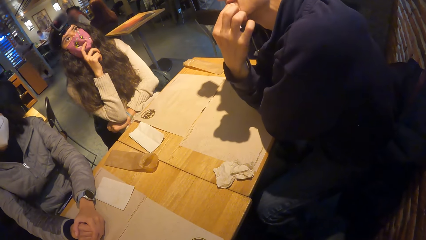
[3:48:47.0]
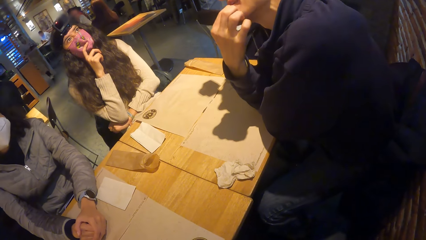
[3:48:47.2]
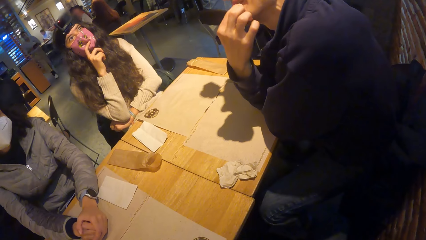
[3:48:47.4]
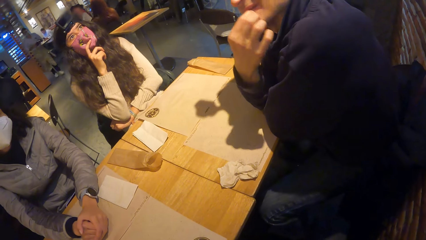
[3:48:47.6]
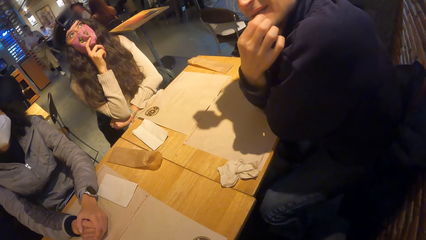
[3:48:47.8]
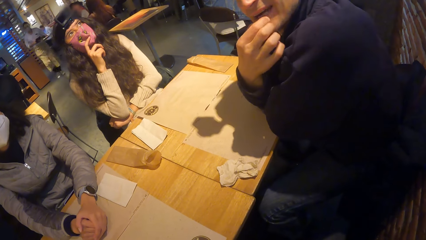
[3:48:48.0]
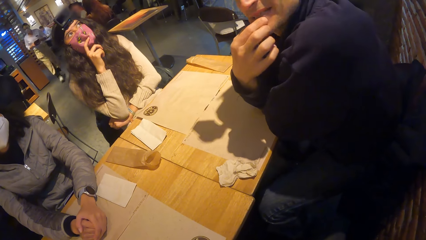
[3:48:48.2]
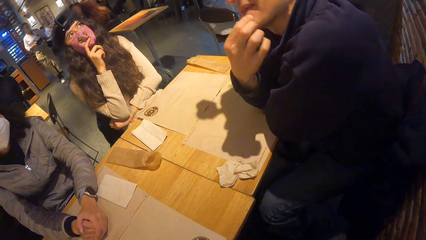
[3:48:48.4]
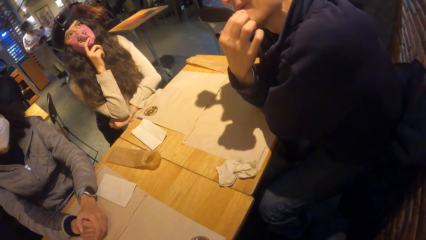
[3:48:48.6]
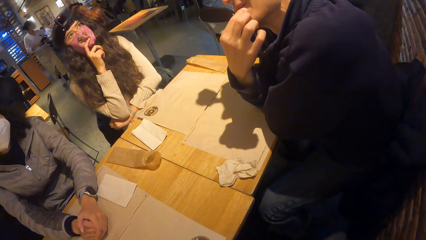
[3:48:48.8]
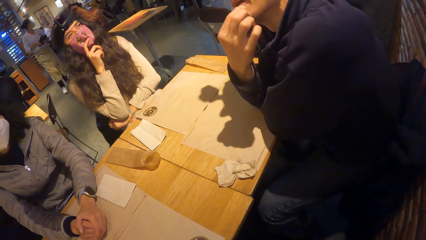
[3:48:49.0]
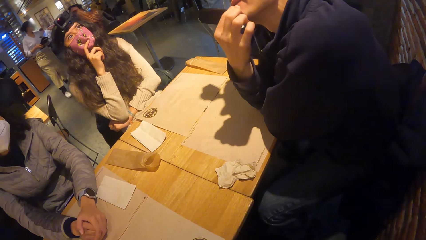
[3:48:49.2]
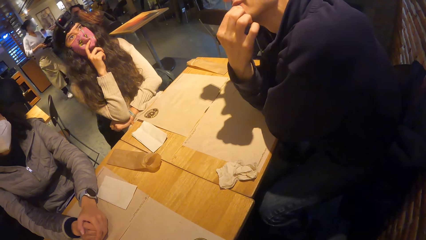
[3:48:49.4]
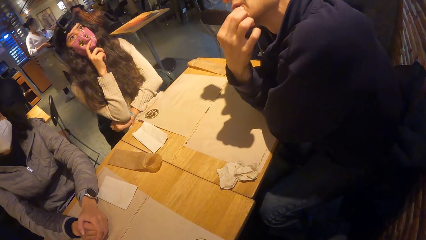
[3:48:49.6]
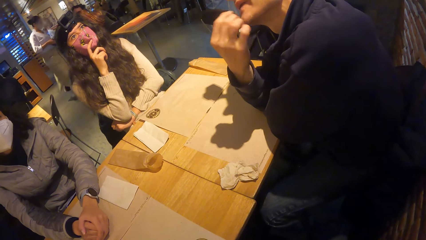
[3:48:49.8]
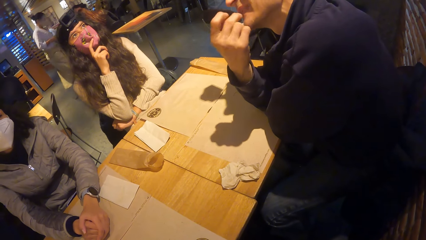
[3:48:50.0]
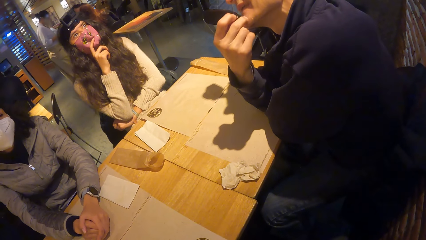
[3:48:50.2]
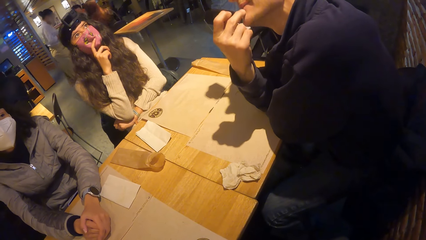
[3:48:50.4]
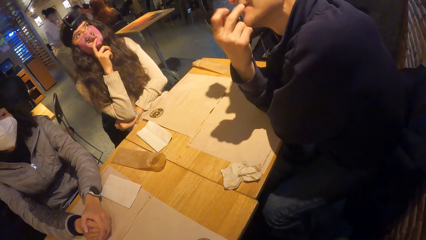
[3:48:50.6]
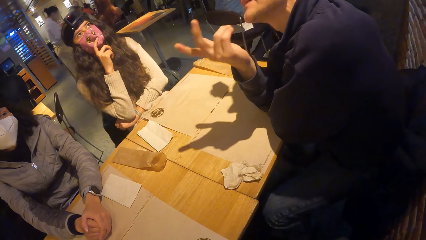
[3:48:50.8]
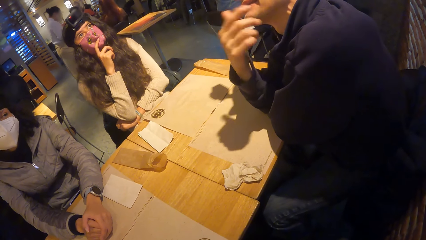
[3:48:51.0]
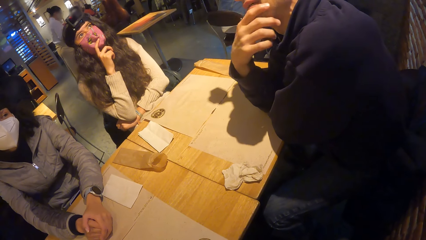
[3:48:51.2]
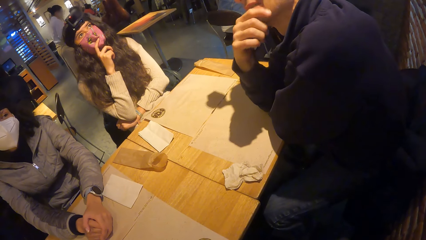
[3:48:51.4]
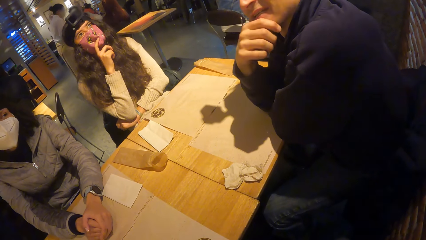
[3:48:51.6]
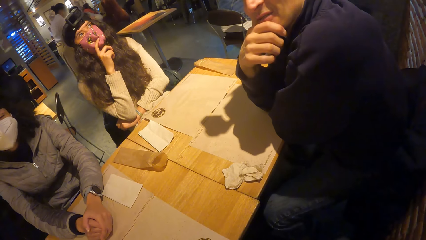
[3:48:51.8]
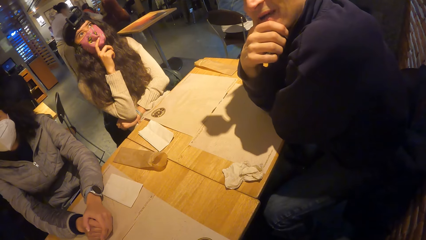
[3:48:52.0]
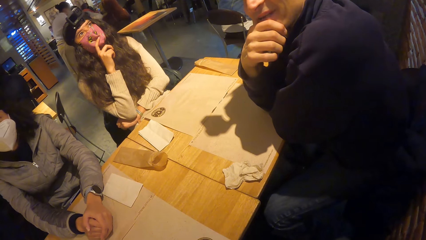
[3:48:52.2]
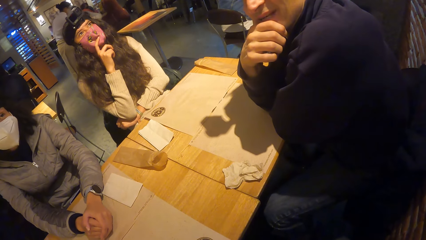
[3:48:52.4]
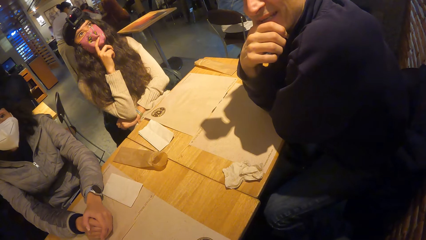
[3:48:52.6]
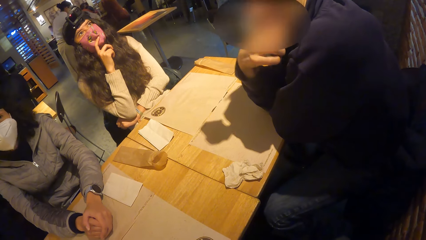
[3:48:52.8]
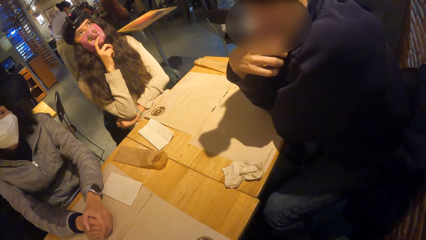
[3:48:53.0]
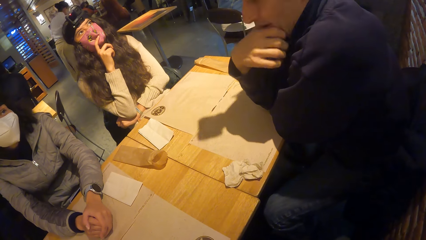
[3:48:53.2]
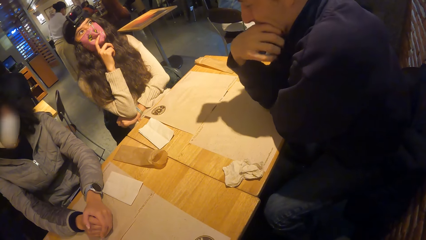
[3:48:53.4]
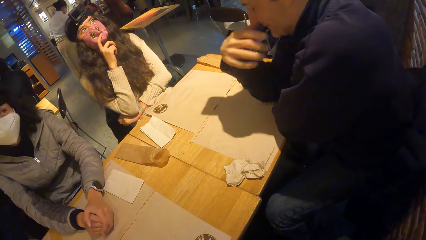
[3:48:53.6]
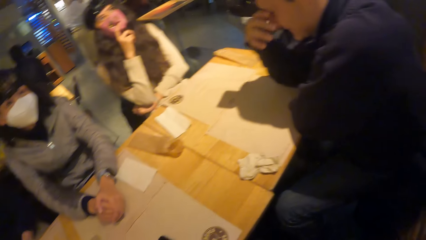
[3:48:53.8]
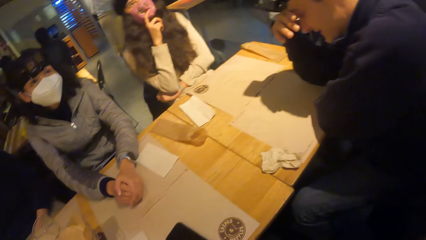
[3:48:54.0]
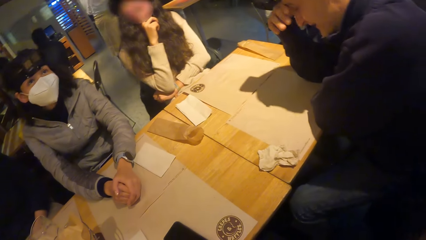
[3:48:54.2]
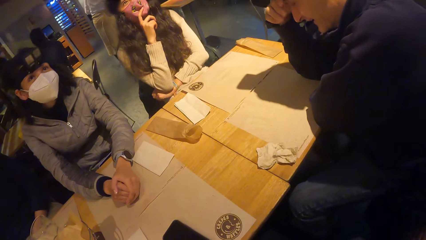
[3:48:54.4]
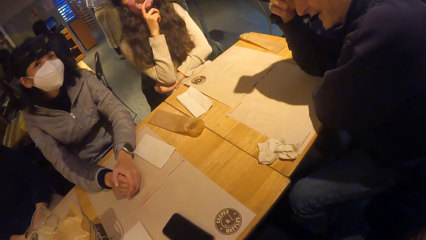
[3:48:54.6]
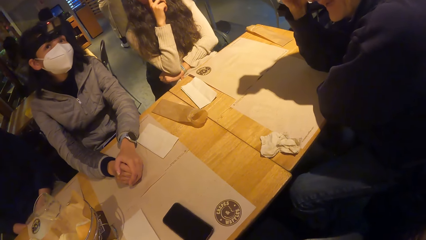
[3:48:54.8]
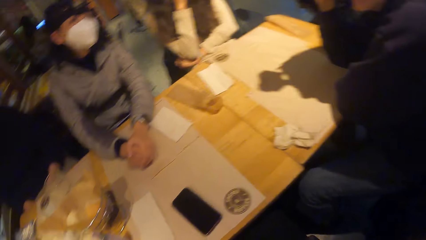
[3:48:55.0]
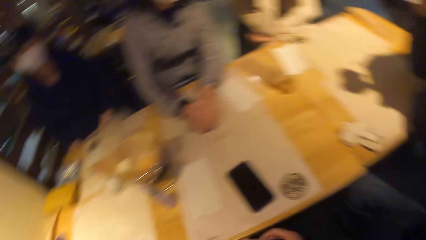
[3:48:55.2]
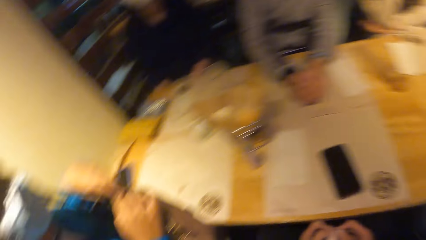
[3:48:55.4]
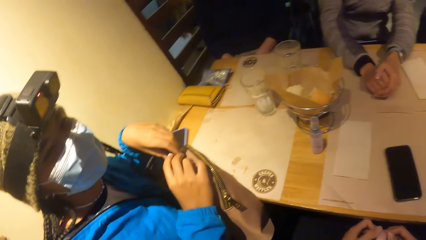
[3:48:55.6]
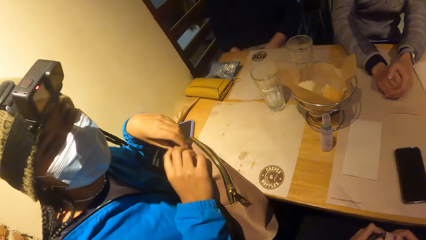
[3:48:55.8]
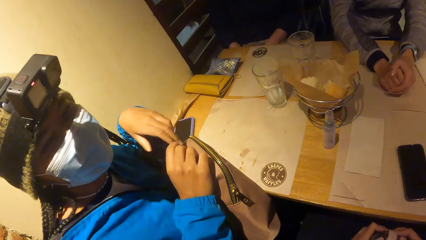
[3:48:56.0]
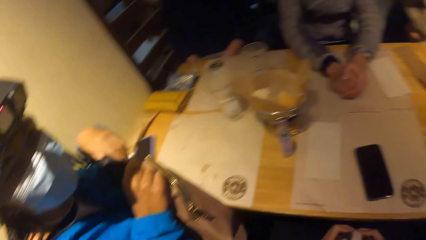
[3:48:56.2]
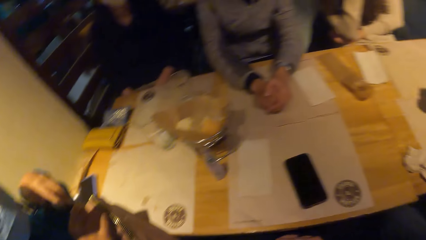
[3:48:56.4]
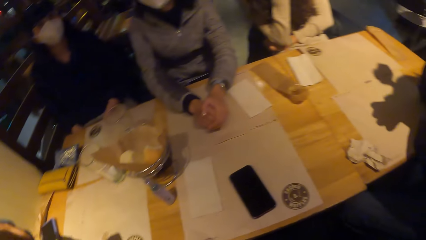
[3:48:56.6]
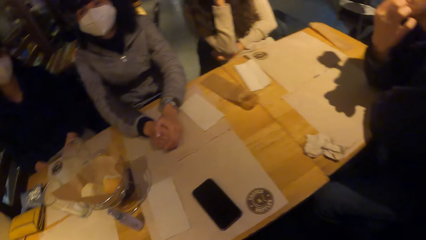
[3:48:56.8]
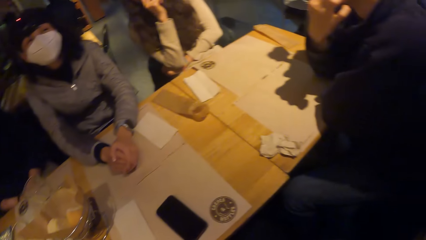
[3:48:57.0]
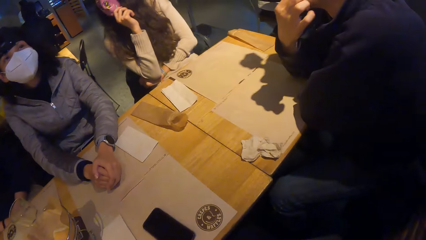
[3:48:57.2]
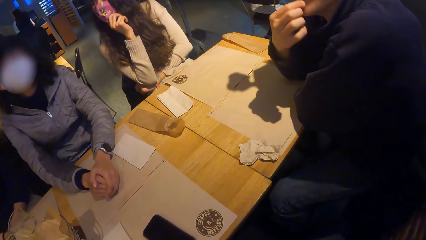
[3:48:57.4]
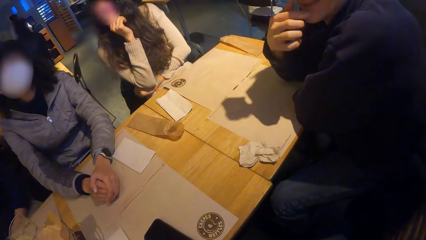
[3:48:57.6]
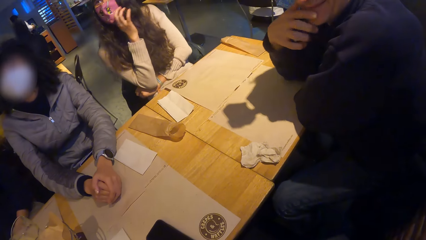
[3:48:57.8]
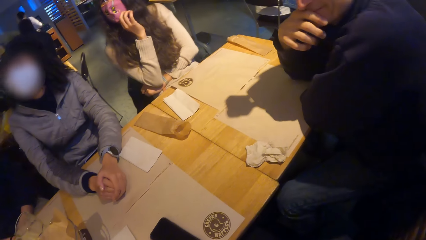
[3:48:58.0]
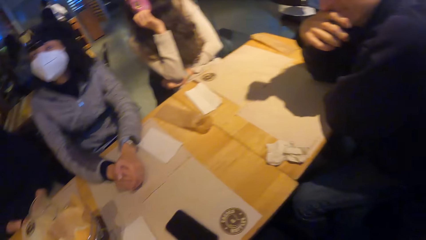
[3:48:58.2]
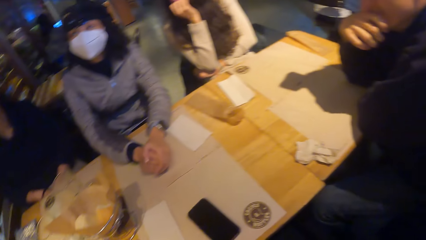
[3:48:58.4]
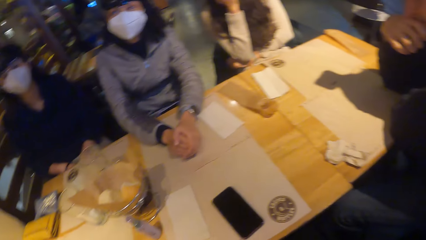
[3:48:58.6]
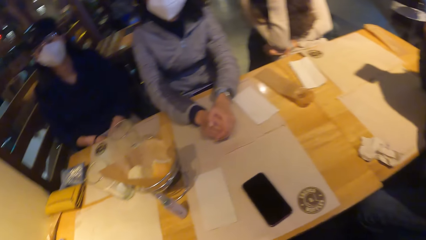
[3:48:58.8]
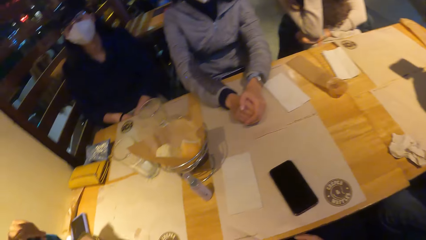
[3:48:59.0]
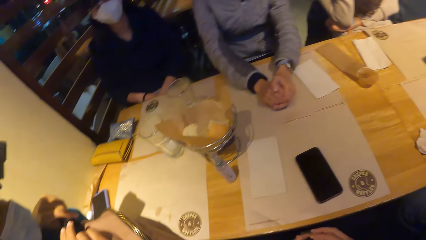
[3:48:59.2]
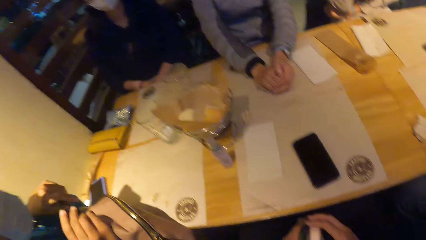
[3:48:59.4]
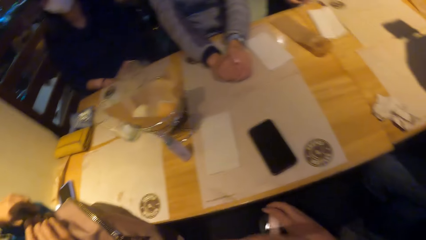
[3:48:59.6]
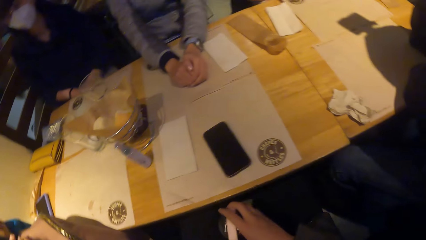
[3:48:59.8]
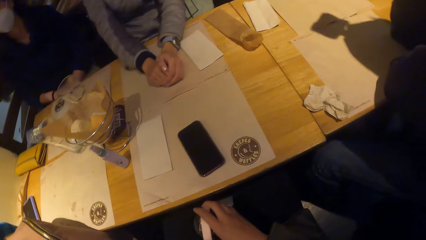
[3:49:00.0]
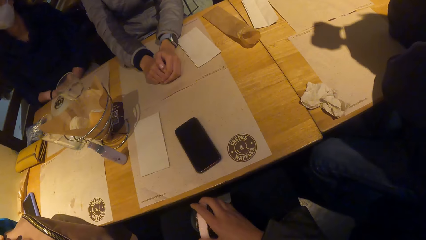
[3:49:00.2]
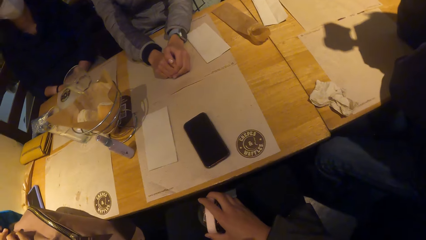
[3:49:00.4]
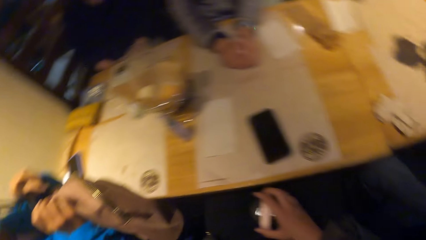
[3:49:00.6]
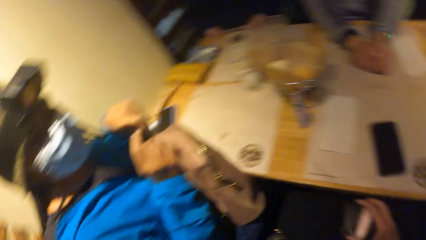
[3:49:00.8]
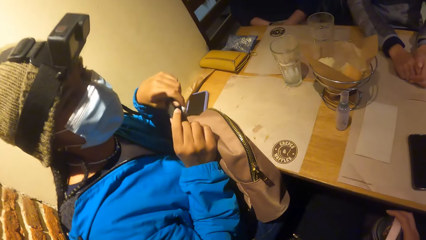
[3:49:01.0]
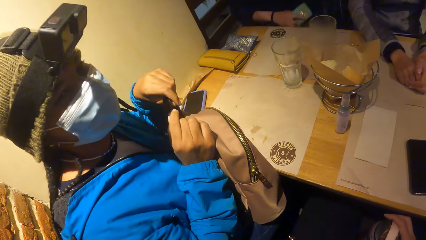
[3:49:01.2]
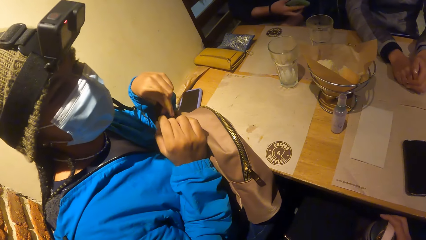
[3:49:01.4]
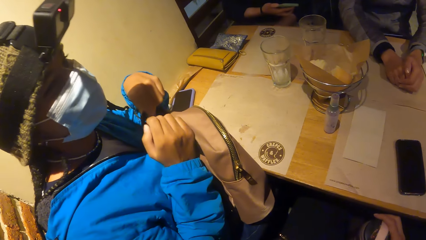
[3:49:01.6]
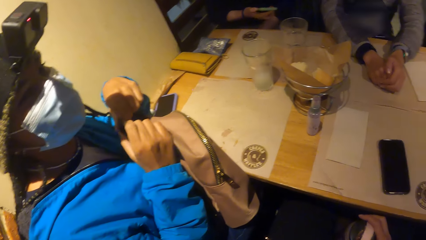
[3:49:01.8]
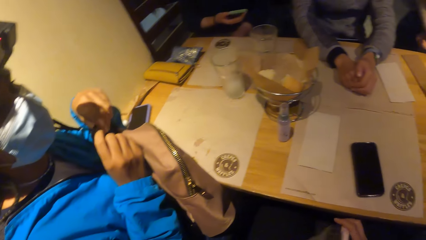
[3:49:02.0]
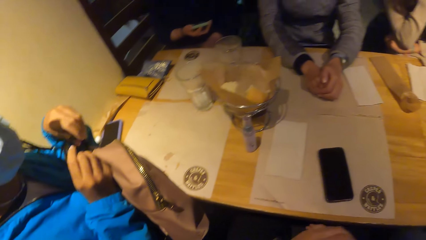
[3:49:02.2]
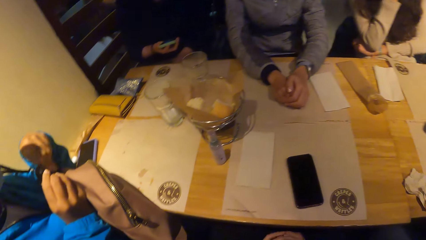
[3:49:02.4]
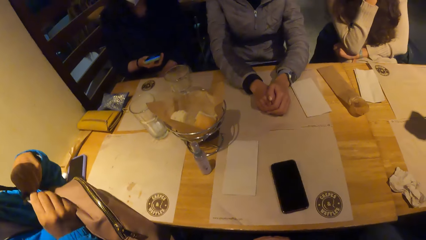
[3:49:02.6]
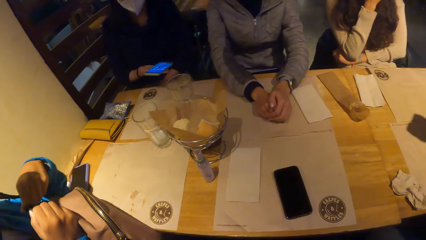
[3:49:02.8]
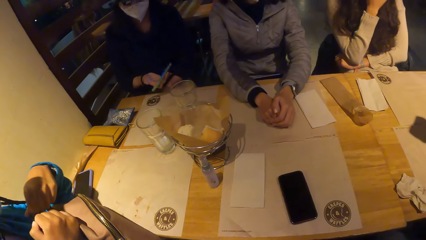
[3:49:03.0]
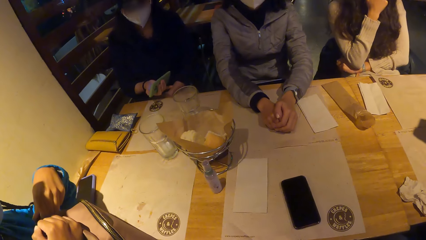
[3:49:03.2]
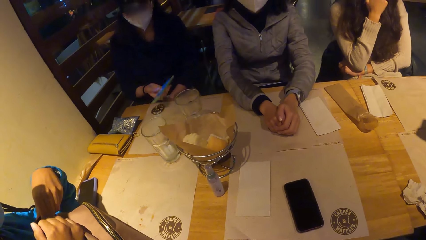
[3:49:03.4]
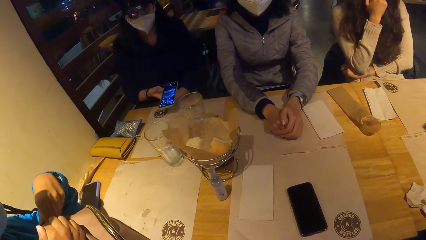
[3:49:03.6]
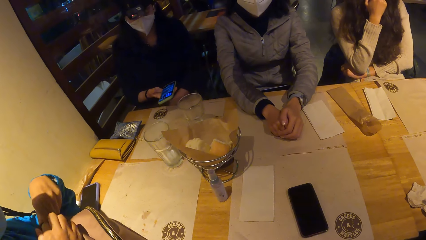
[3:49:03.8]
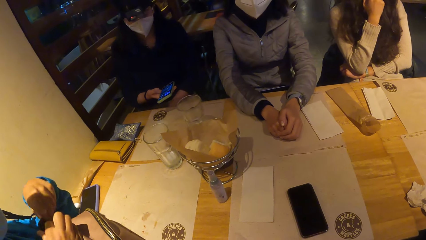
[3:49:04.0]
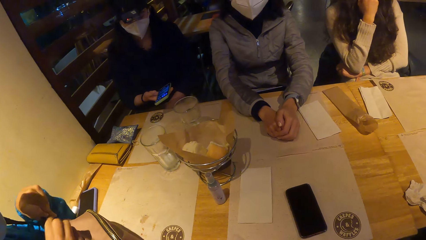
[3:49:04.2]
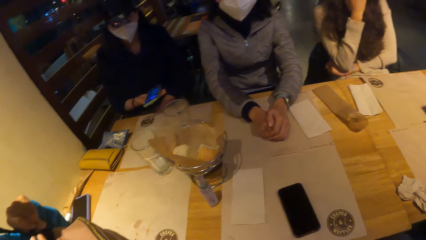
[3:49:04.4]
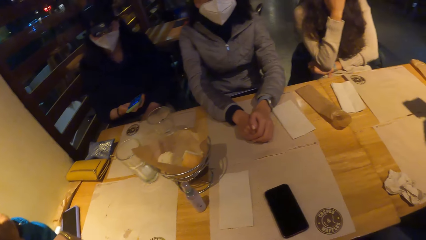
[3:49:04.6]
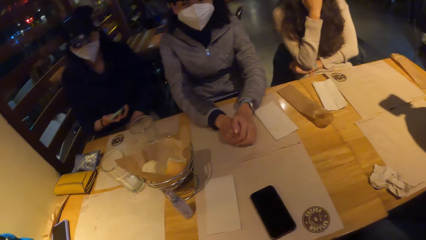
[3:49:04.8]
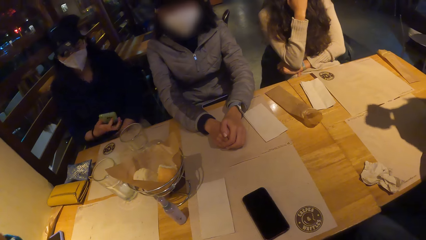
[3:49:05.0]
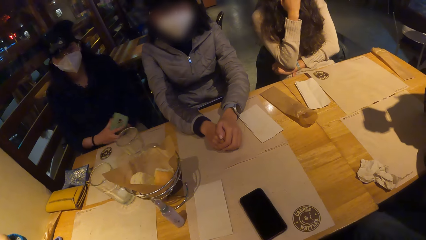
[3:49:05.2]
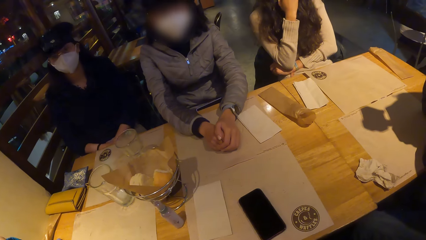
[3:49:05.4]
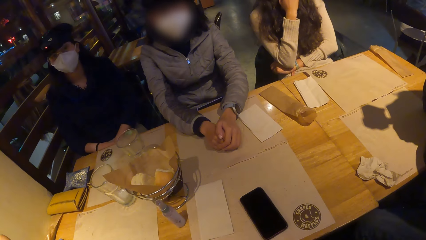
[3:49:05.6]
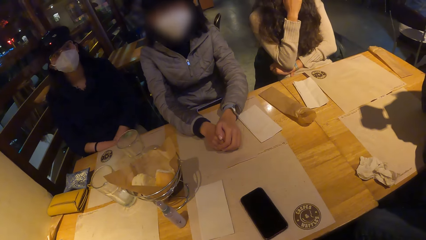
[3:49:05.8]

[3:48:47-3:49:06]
A man makes a gesture. The woman twists the handle of the bag with both hands. The camera wearer turns around the room. Another woman operates the phone with her right hand.
